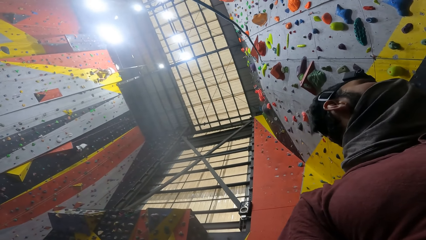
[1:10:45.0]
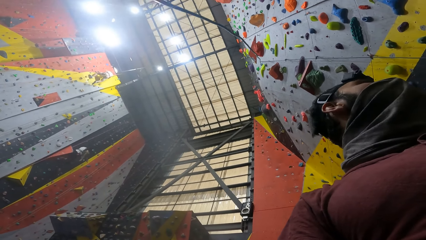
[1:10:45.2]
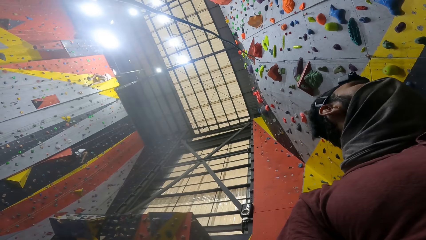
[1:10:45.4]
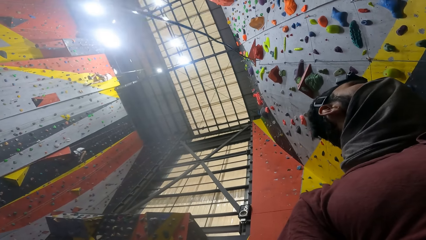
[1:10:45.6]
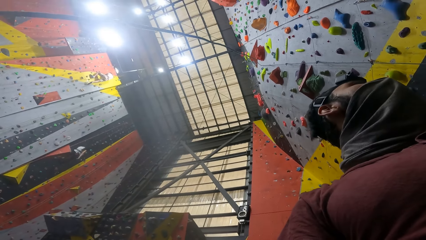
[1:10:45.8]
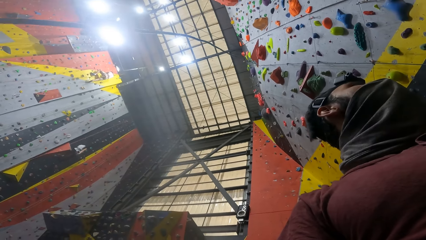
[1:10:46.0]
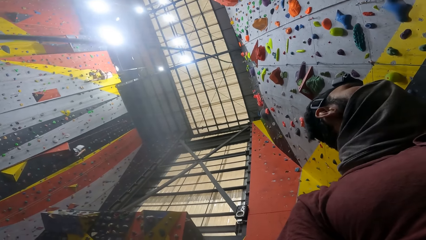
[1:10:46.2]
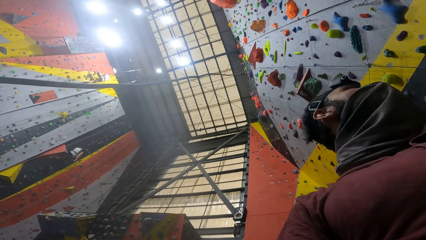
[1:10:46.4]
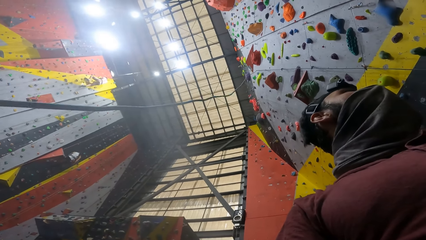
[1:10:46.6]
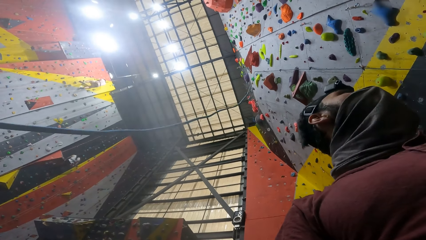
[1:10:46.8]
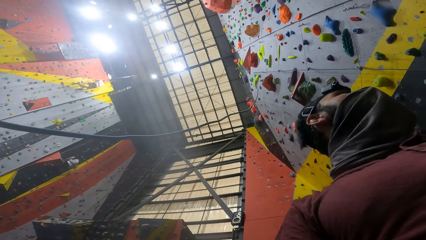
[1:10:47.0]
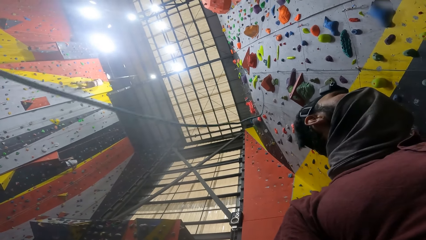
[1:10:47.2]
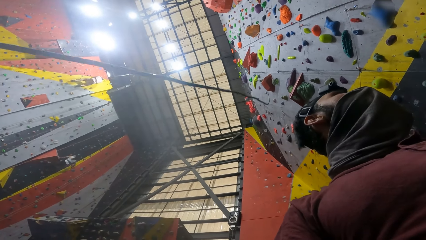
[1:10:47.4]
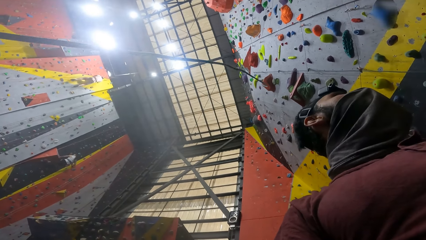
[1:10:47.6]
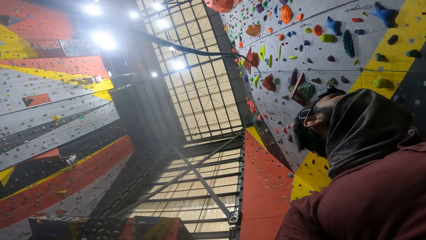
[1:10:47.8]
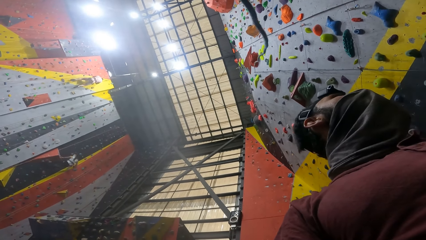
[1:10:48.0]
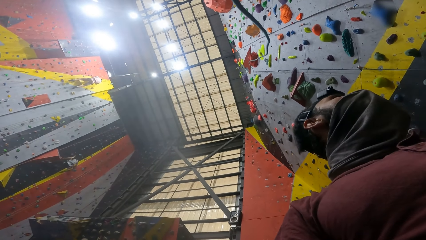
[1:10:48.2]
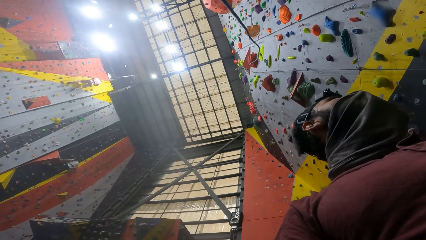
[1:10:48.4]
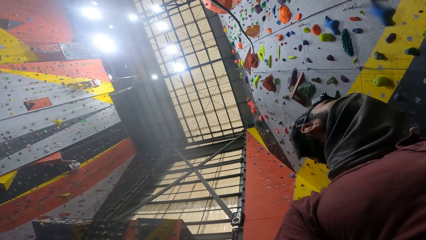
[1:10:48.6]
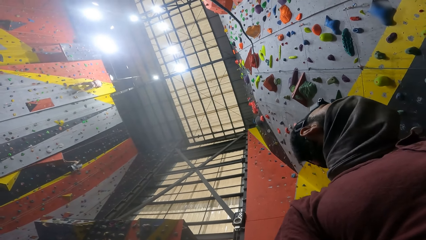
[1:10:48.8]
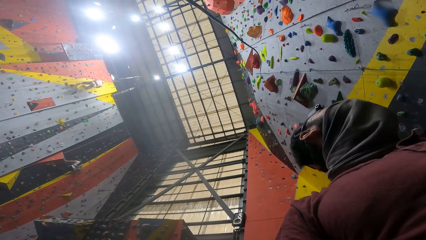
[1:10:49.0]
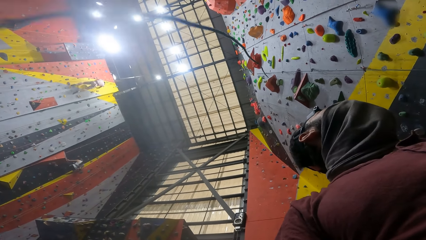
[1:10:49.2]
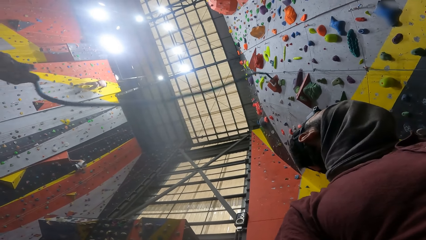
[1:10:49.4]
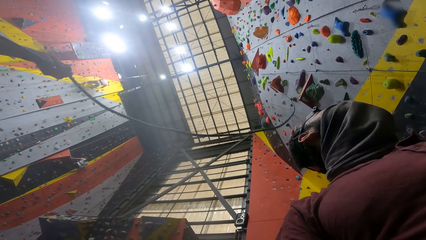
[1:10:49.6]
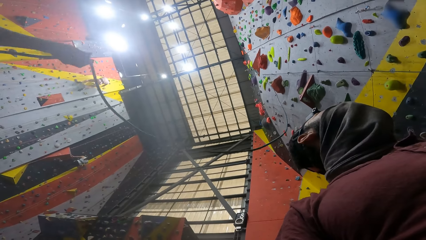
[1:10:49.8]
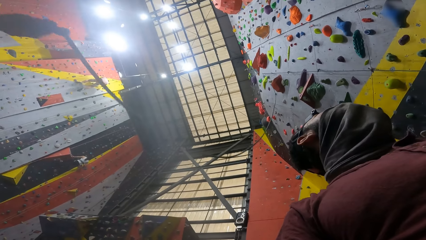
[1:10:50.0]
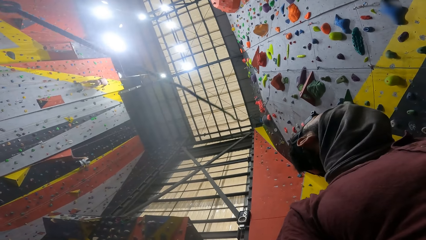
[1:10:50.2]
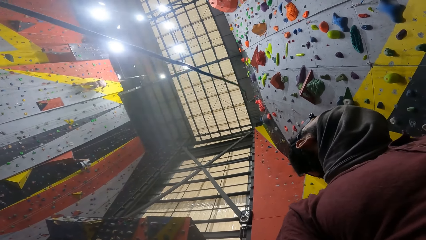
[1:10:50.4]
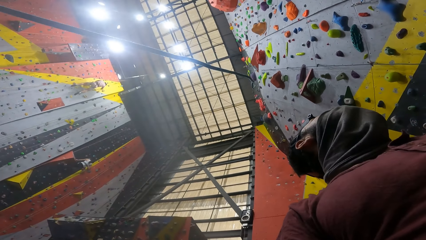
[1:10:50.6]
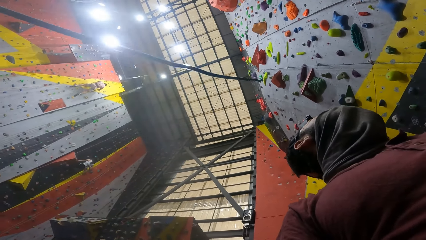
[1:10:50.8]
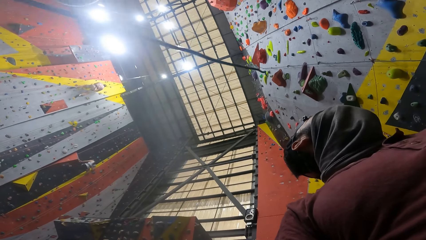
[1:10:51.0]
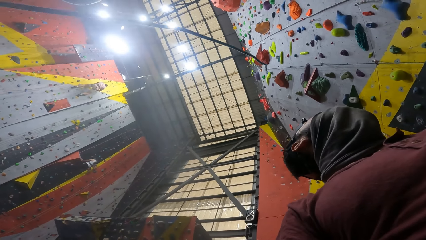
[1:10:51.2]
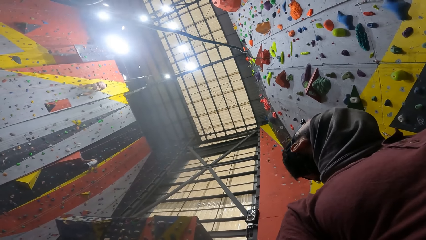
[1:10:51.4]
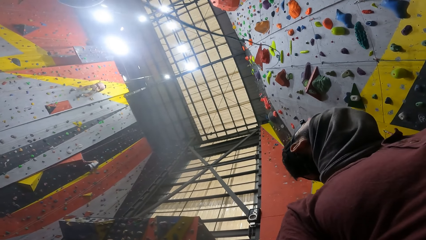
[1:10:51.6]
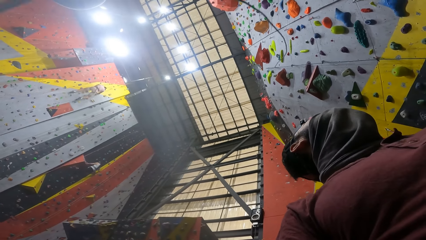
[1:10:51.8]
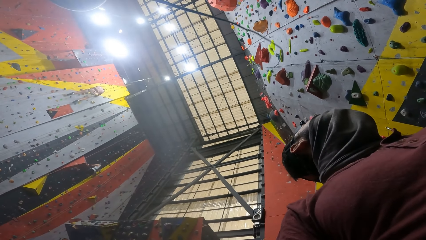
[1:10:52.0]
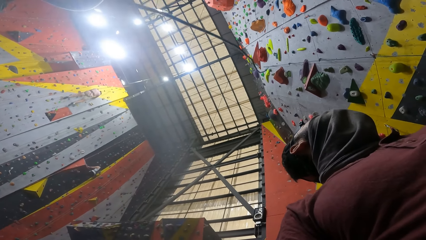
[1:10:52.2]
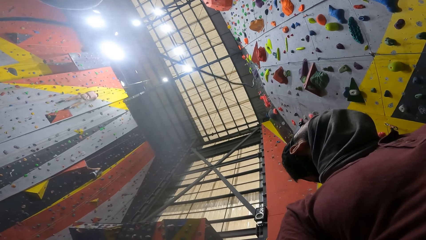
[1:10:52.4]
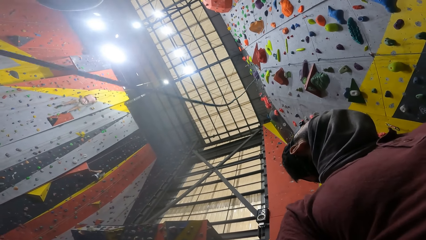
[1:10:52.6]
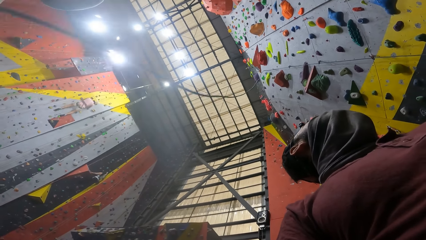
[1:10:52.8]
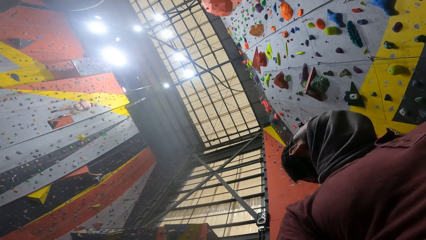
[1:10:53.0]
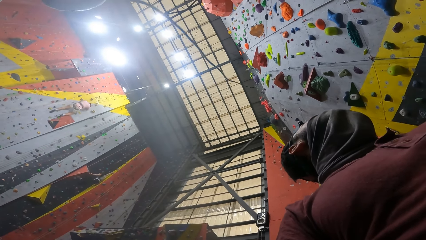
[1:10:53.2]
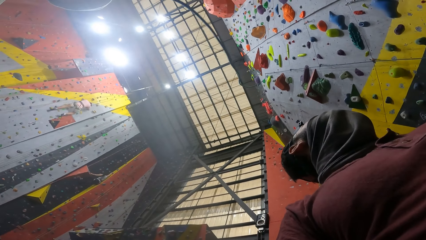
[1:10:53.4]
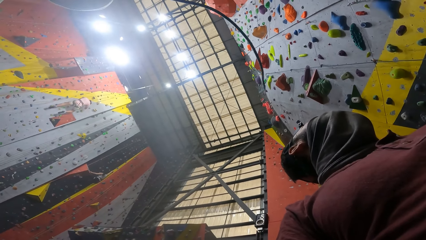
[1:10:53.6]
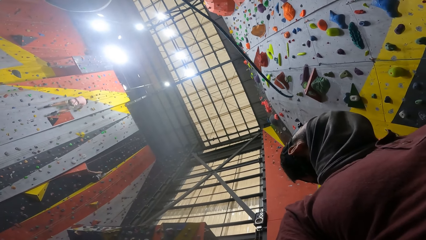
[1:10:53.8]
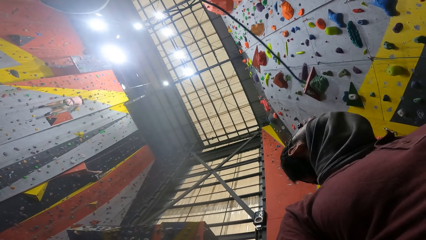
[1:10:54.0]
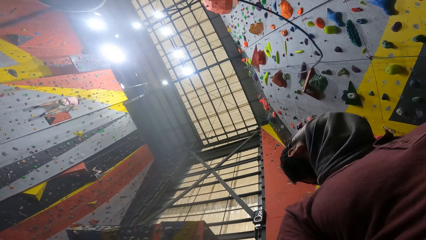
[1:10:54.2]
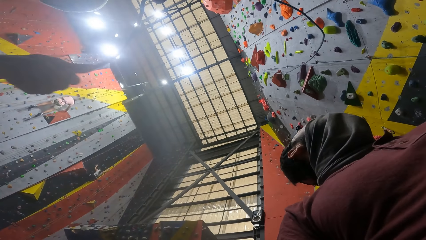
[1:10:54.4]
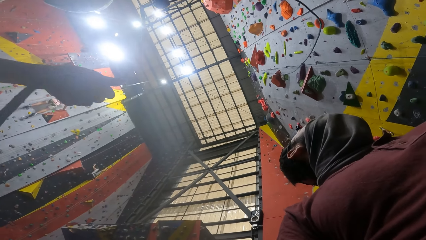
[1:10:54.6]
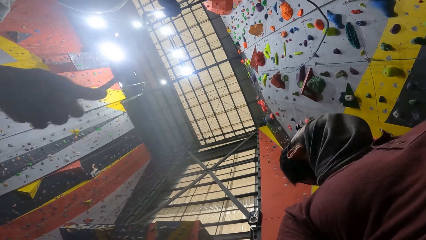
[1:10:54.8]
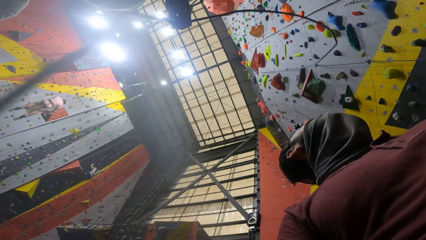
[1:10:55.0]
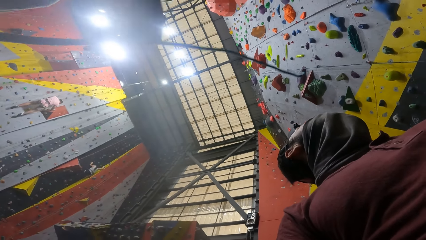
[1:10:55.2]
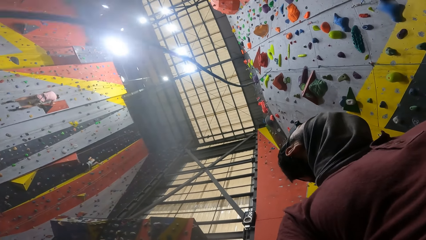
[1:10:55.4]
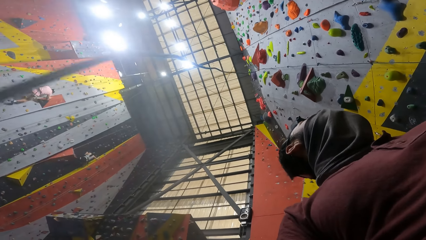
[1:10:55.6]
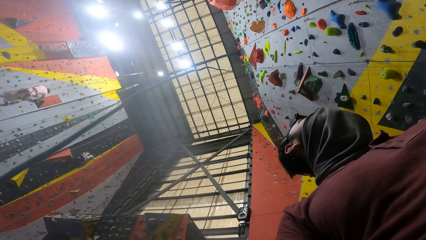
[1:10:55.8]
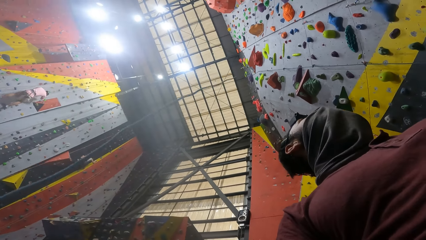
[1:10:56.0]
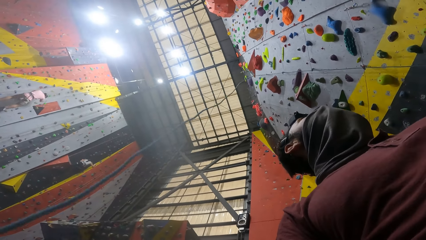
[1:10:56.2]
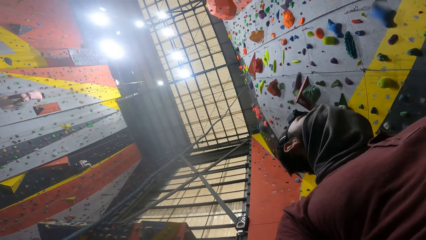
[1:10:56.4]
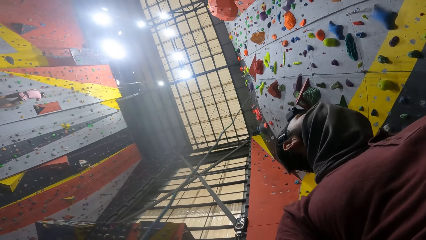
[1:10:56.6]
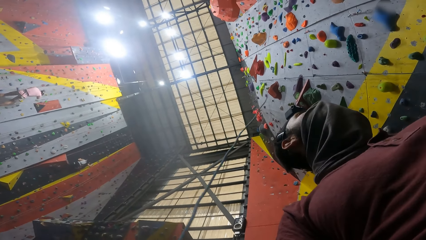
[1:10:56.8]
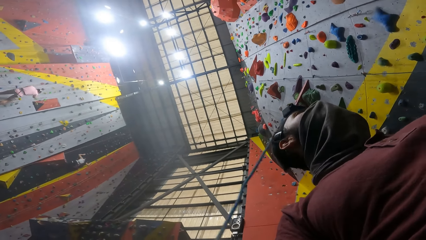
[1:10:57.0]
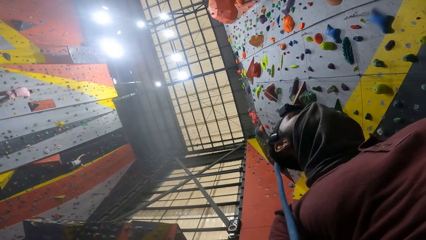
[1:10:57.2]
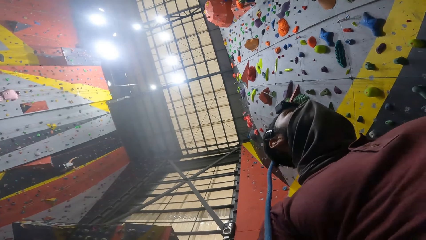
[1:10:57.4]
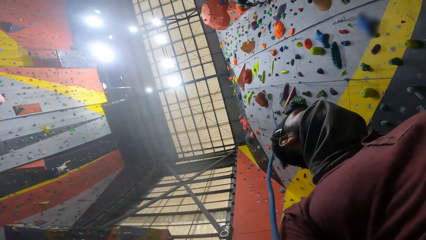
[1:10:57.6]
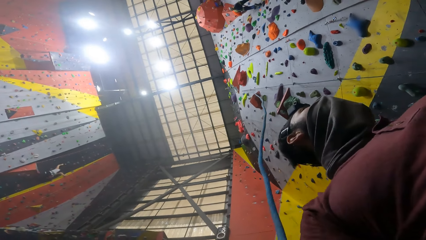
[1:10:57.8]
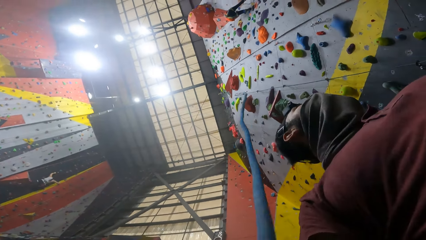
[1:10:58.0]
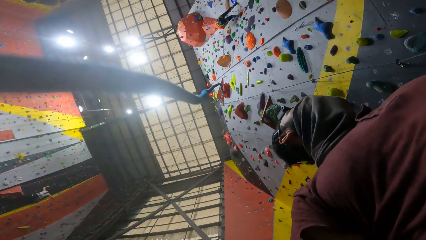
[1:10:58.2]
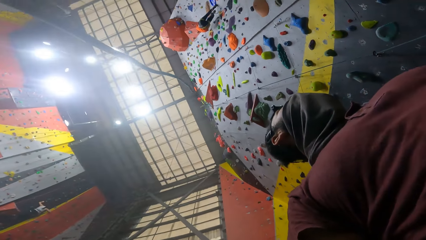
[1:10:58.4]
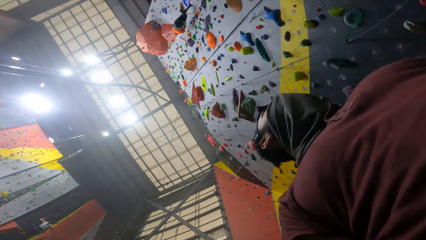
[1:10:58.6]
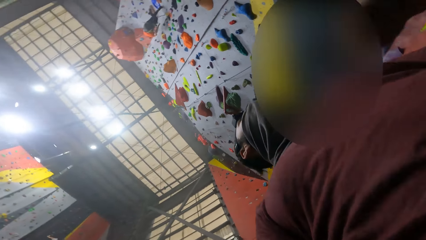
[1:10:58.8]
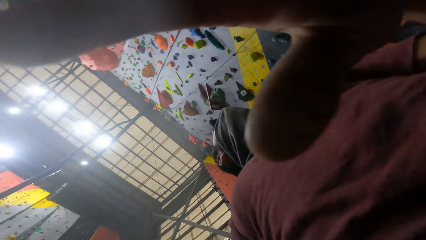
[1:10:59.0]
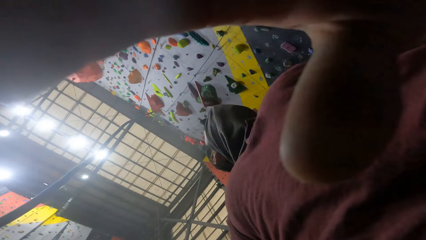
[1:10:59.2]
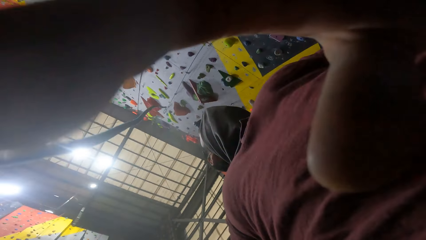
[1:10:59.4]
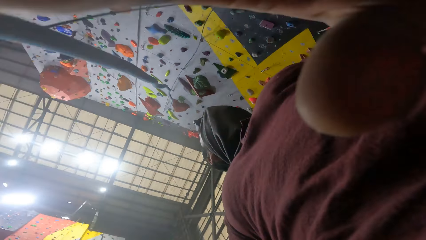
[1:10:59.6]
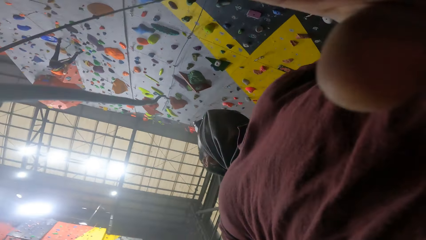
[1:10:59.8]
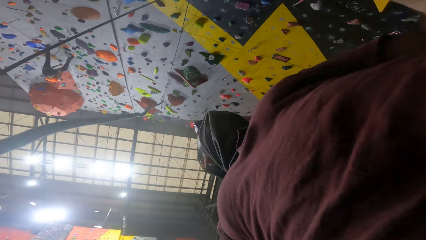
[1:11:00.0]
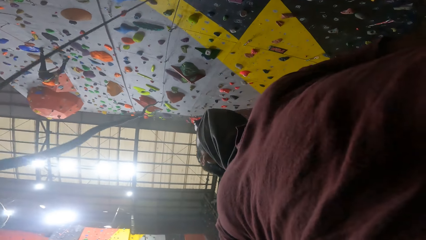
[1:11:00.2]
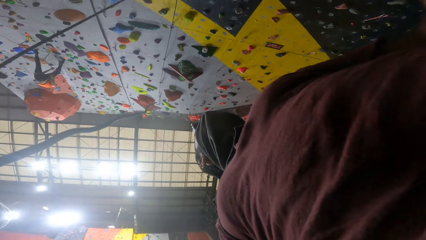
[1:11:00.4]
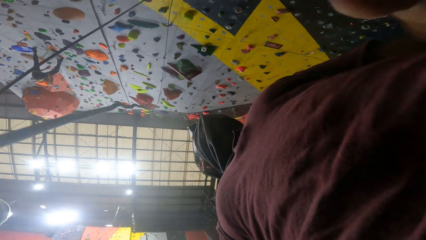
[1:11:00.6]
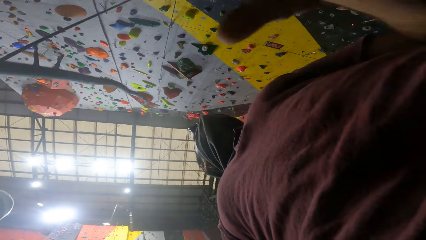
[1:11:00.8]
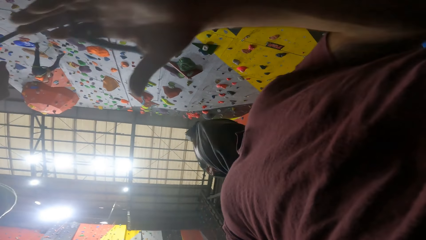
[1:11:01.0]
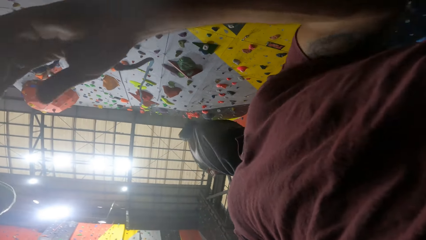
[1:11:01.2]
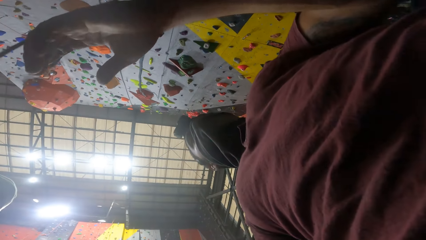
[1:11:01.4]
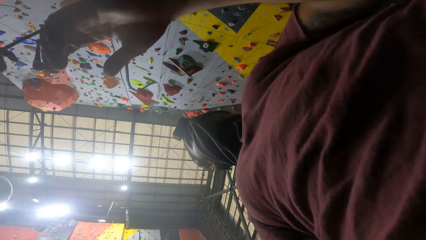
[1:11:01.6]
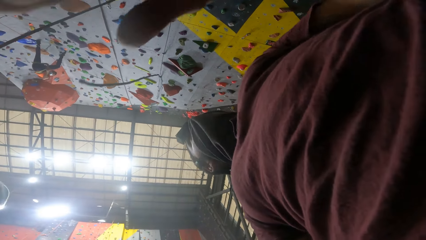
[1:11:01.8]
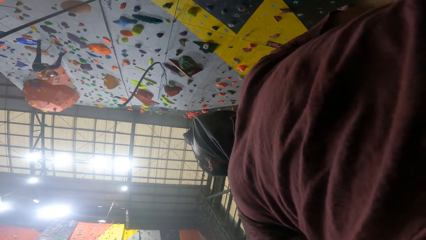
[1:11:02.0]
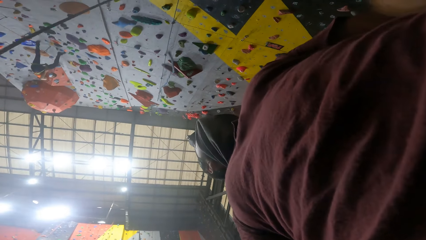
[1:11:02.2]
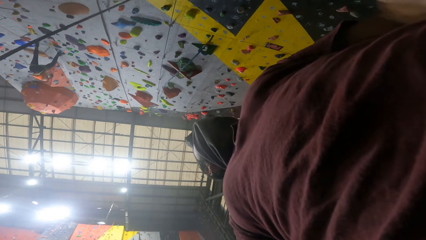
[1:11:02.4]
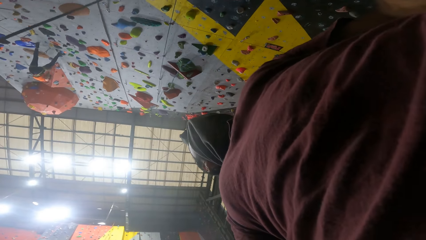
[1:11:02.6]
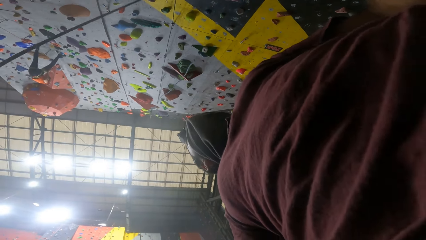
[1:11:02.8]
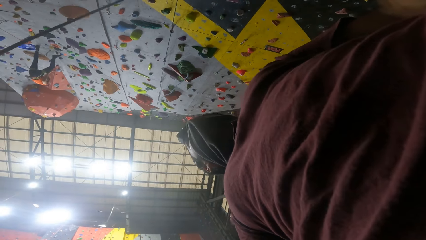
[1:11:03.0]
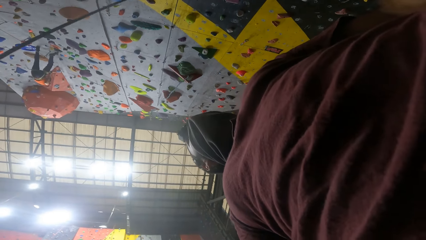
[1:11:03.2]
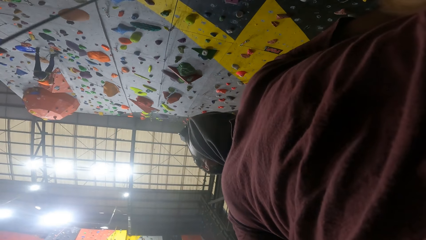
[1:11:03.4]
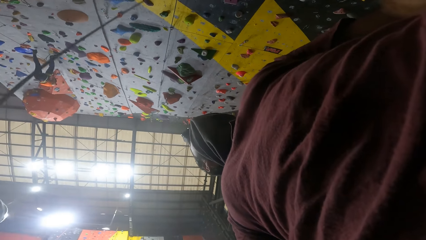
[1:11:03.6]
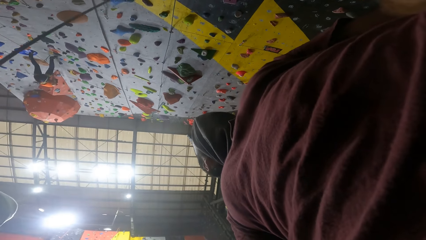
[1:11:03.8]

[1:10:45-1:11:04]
A man comes down from a wall above the trampoline. Another man holds a rope from a ceiling with his left hand. The second man holds the rope from the ceiling with both his hands. Another man climbs the wall above the trampoline. Another man places his left hand on the camera. The camera wearer touches the camera. The fourth man interacts with the second man in the indoor trampoline park.
